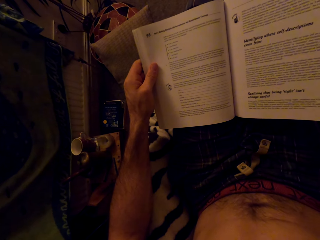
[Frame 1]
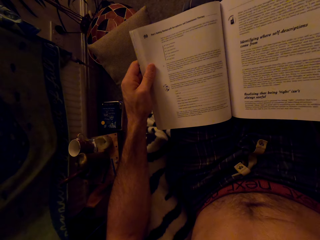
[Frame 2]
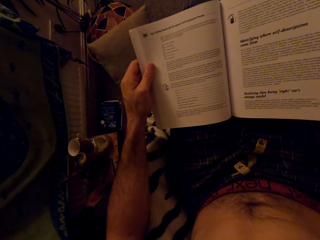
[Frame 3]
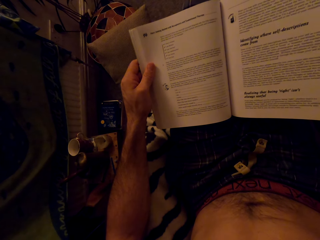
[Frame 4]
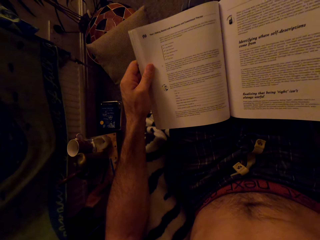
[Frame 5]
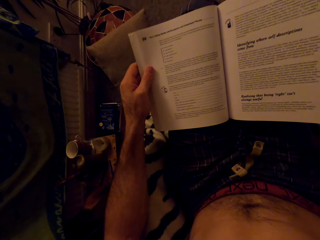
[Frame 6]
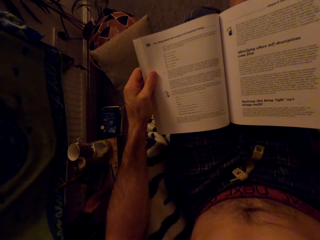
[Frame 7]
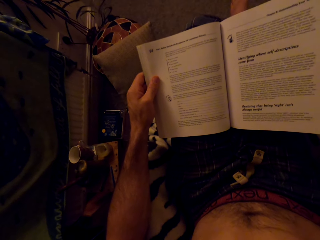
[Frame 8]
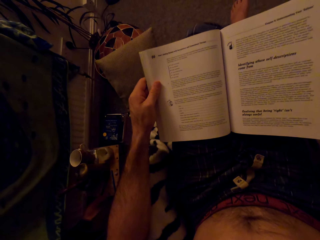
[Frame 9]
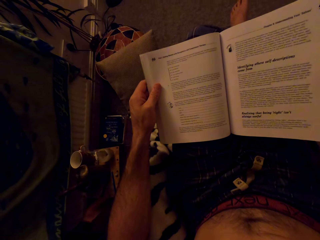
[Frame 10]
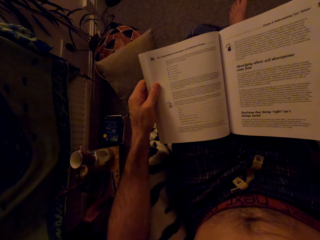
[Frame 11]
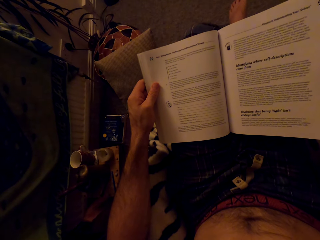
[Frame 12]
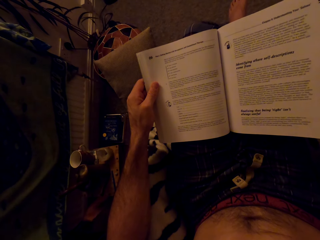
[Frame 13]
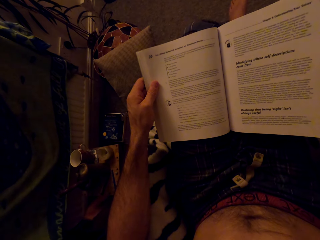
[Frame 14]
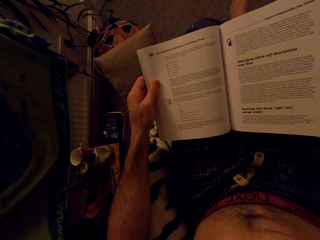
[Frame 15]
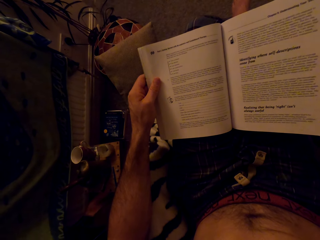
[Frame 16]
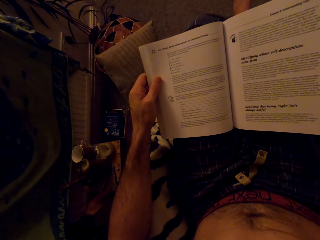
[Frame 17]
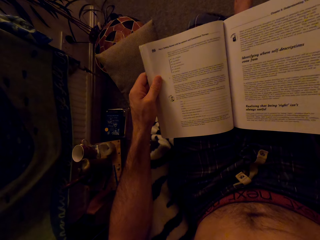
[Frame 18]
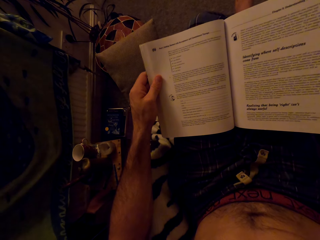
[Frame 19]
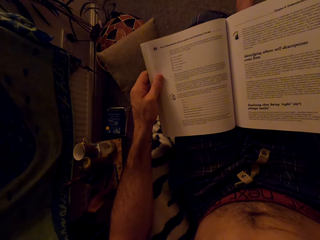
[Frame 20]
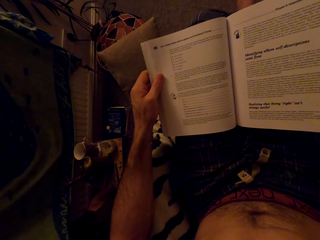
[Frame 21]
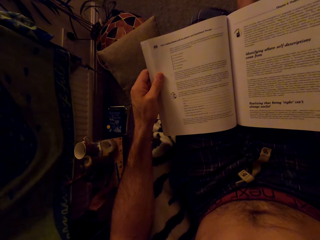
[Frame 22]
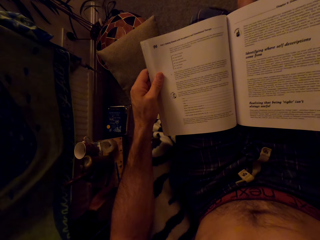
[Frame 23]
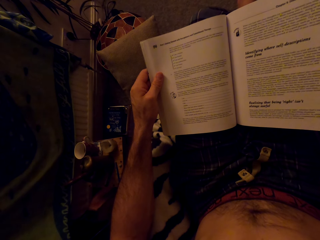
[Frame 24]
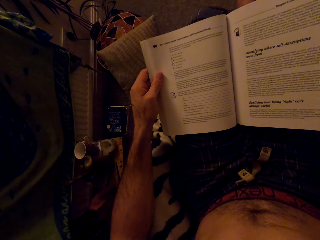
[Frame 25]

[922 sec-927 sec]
The camera wearer reads the book.

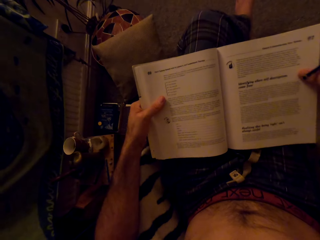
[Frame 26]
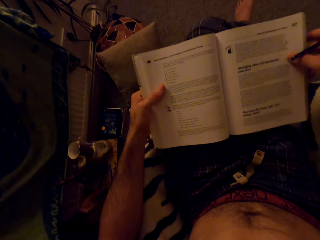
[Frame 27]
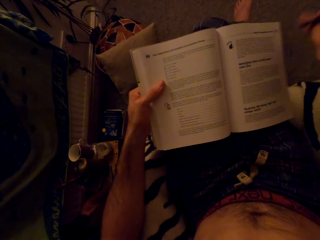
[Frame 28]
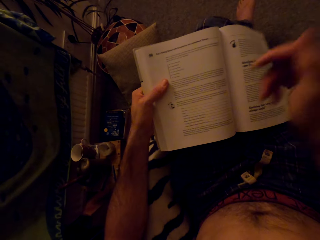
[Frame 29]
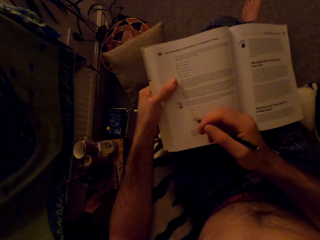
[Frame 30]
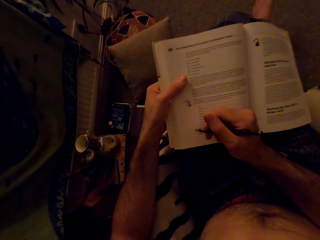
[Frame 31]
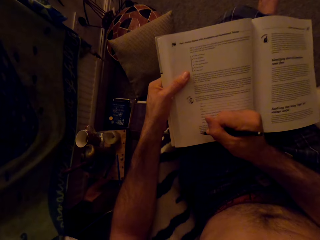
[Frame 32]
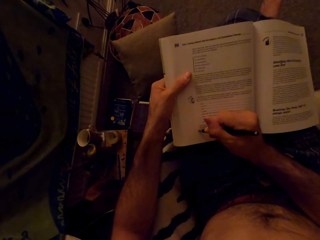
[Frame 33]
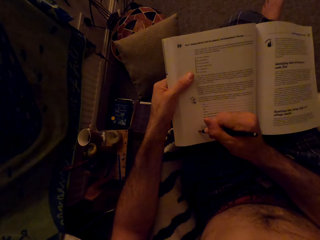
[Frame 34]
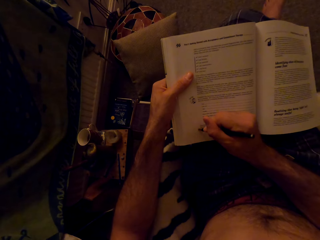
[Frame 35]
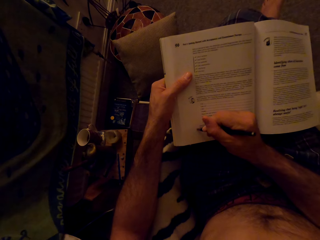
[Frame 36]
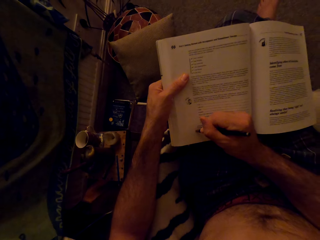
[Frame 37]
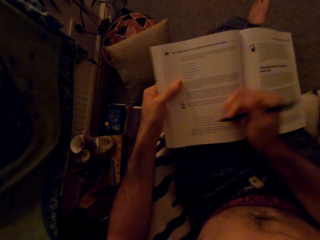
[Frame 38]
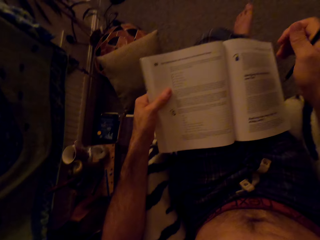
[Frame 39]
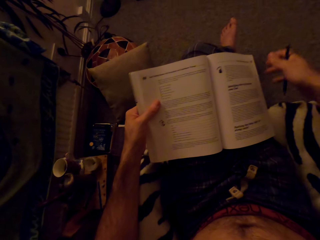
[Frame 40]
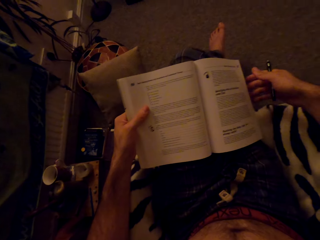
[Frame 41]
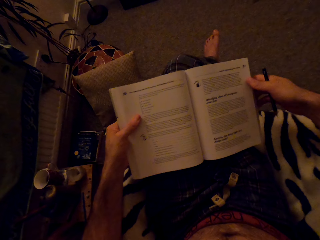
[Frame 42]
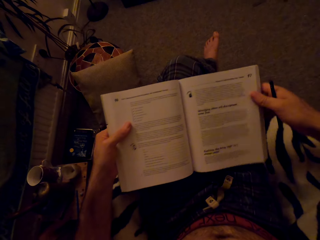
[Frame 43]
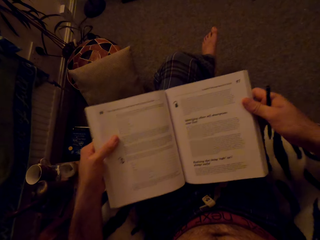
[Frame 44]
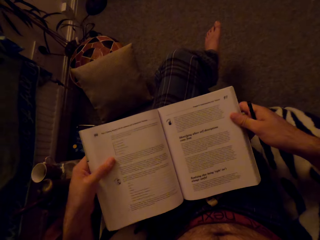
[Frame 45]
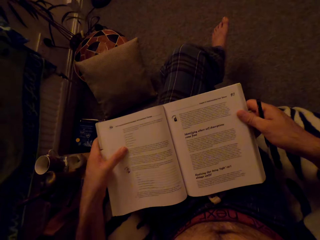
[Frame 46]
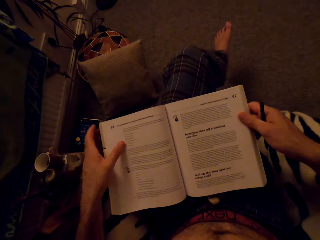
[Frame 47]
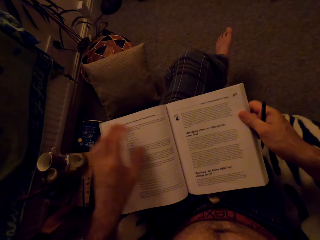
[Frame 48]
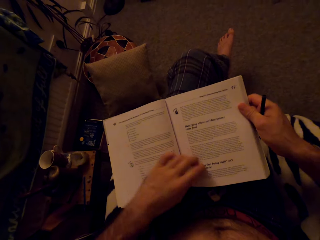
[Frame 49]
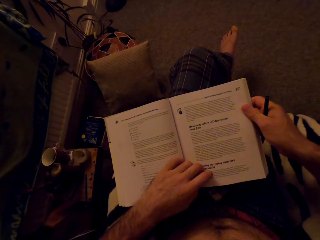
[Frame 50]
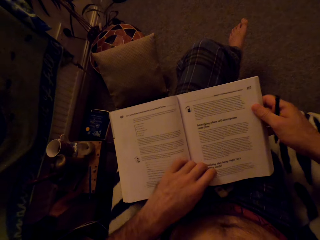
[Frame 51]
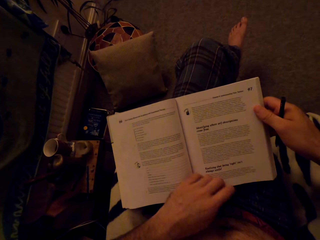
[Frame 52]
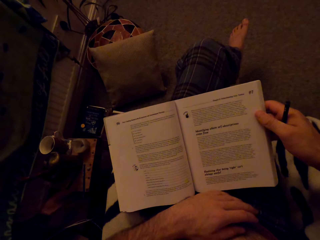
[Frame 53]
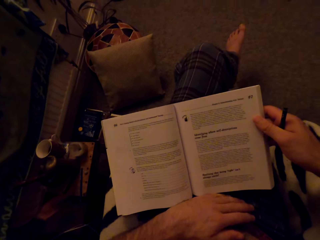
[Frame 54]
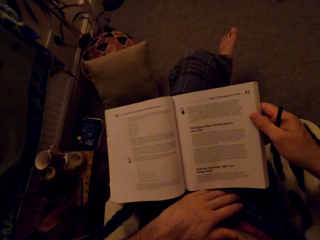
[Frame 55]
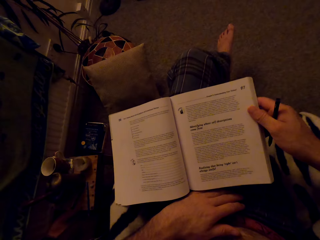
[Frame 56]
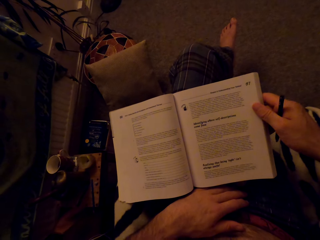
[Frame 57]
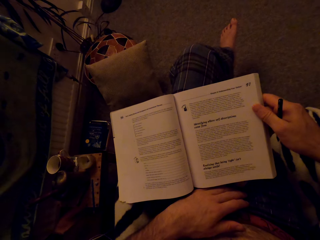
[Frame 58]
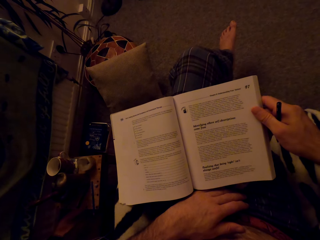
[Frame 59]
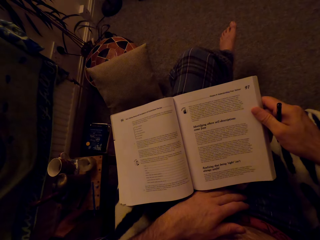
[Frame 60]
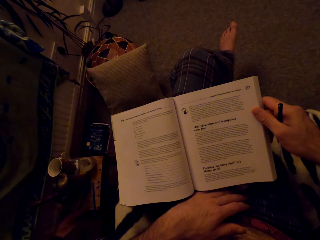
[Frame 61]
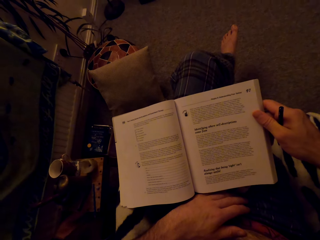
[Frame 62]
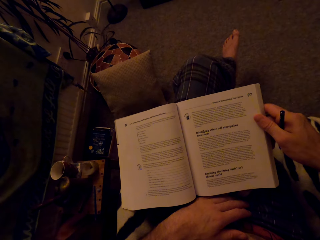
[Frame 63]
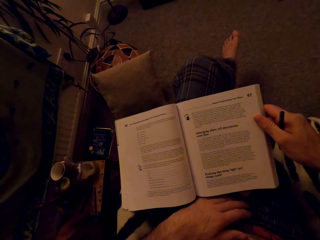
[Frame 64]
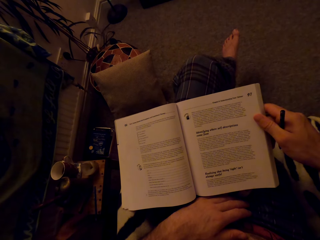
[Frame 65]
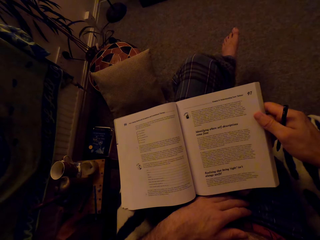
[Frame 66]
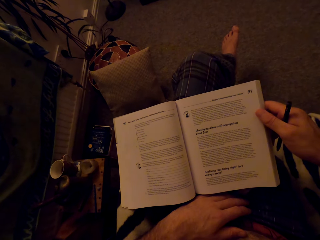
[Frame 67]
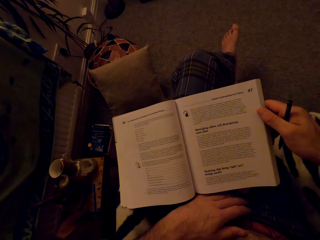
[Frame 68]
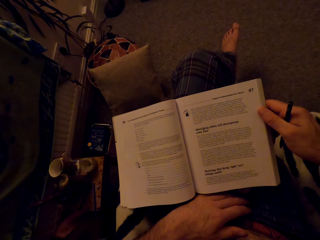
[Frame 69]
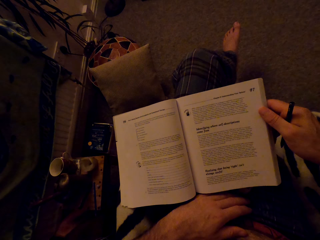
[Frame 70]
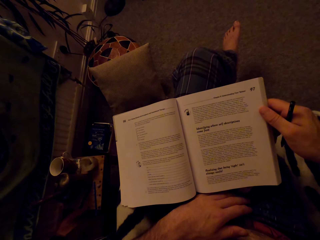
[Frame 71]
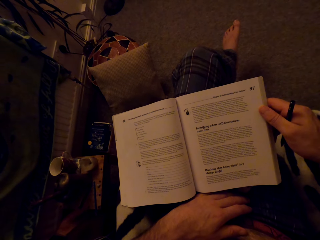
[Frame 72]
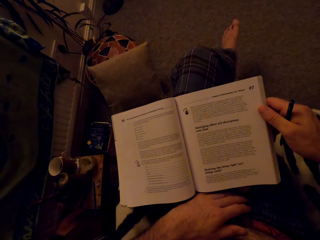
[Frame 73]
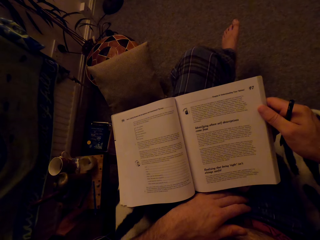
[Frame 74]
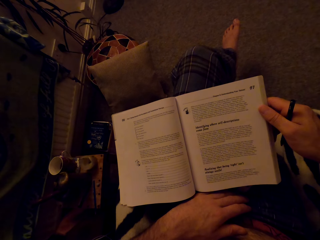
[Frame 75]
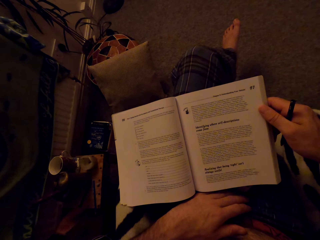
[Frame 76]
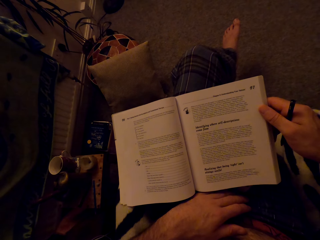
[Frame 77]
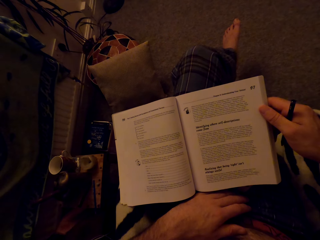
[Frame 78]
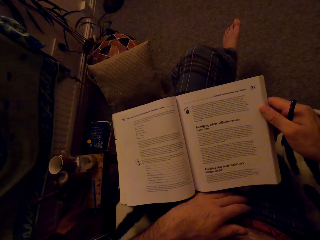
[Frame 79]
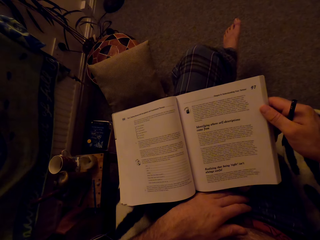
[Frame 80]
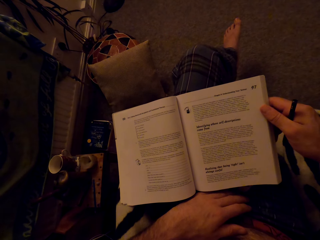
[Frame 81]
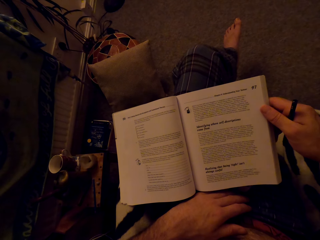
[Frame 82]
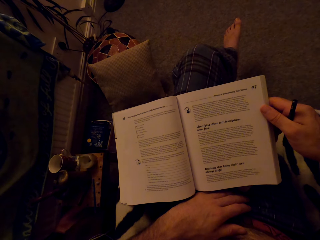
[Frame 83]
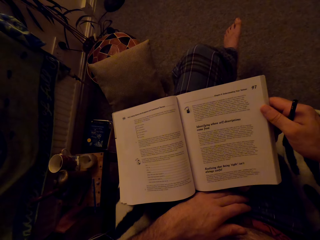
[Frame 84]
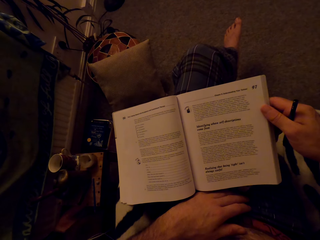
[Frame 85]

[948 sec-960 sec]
The camera wearer writes on the book with a pencil. They hold the book, put the book on the lap, and put the hand beside the book. They read the book.

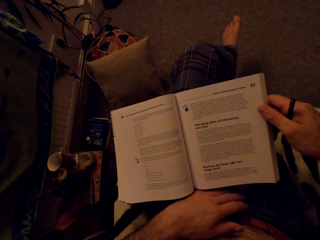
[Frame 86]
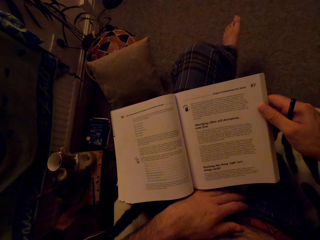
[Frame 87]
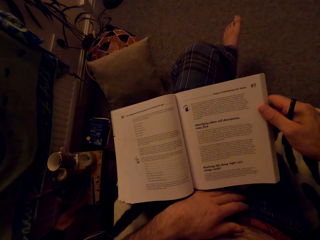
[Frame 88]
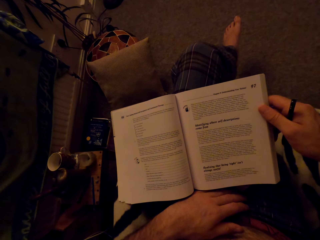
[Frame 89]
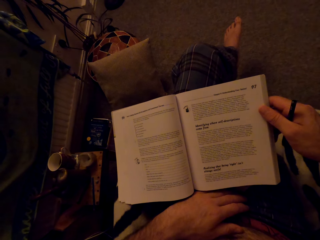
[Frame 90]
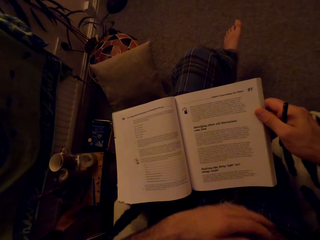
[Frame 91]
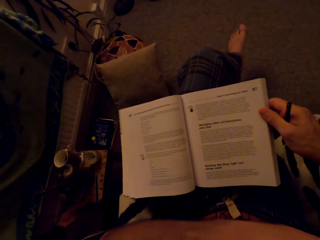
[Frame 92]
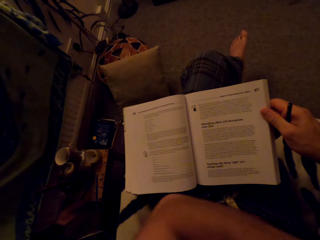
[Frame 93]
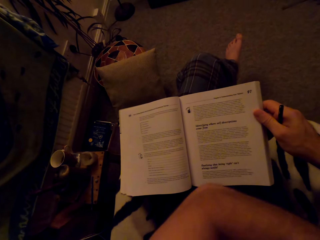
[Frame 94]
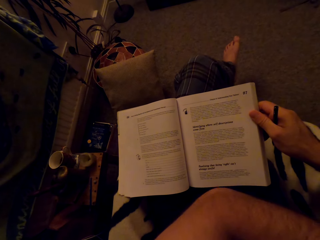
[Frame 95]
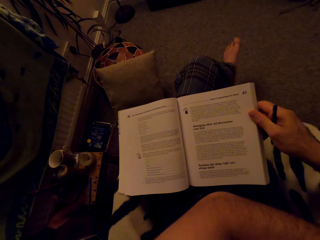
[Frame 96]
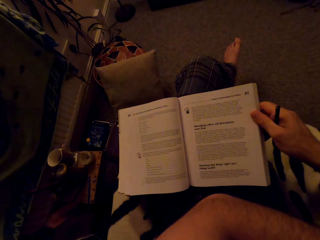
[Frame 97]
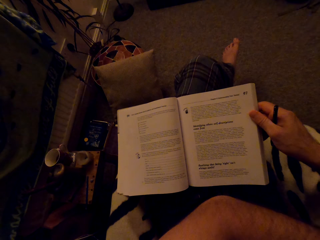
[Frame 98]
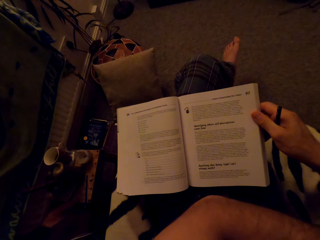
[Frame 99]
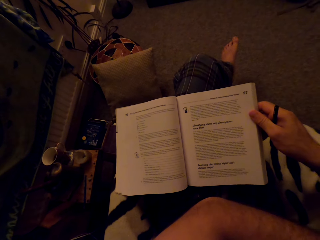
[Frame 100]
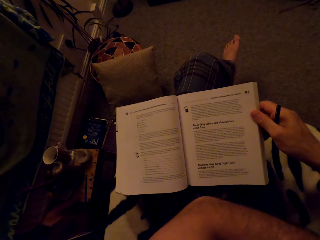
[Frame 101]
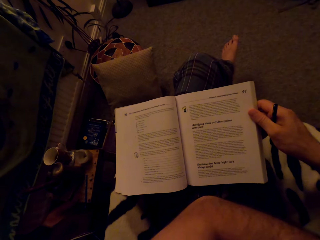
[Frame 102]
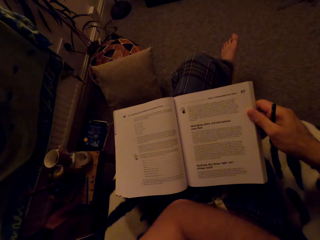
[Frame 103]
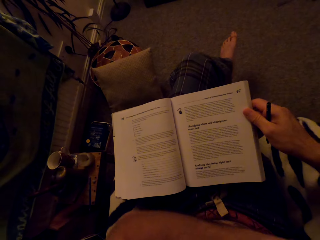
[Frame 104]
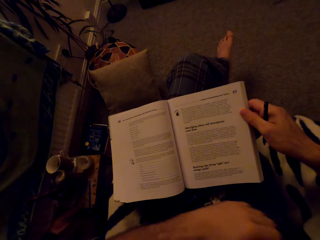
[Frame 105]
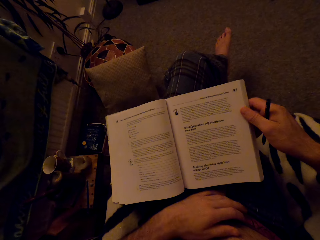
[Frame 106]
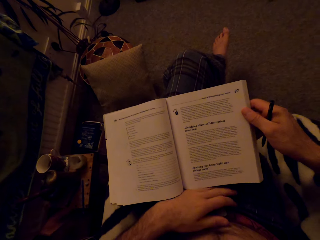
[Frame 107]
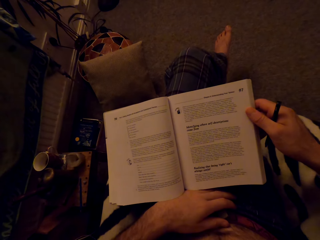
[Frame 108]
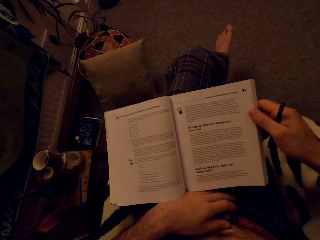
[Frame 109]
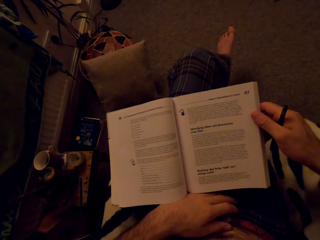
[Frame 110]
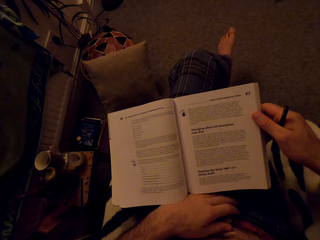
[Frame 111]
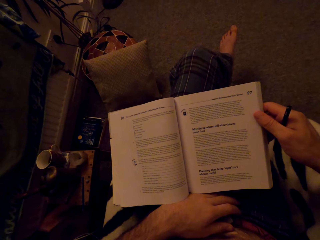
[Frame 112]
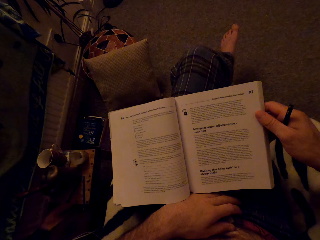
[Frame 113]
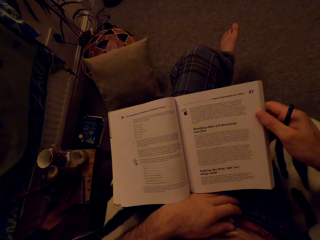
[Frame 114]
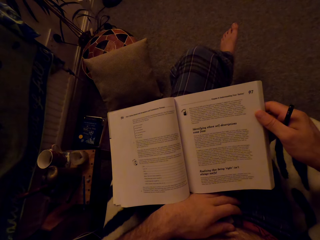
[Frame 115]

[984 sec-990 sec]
The camera wearer scratches the hand. They put the hand beside the book. They read the book.
